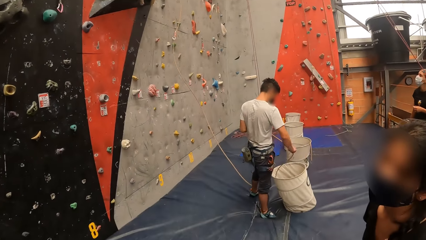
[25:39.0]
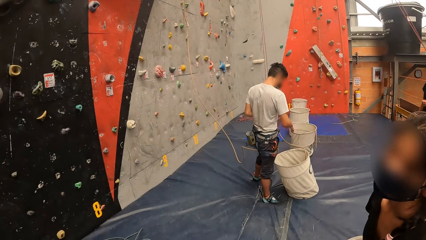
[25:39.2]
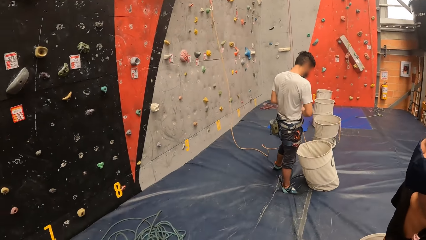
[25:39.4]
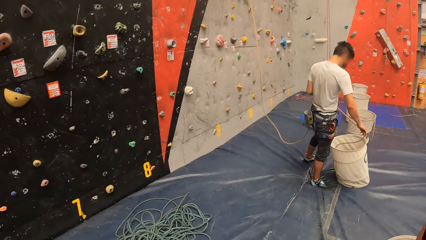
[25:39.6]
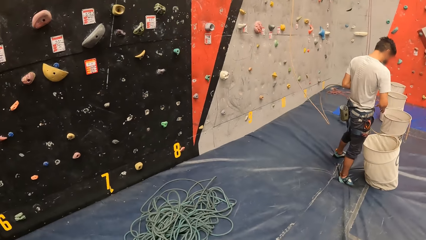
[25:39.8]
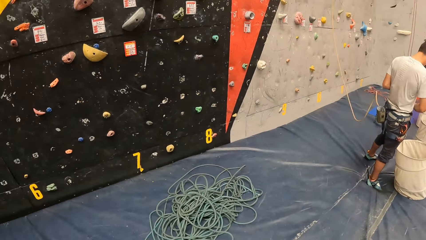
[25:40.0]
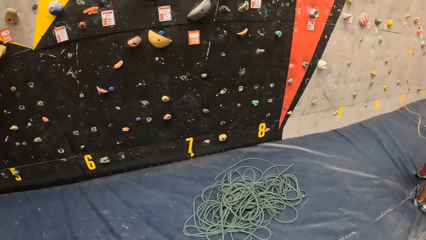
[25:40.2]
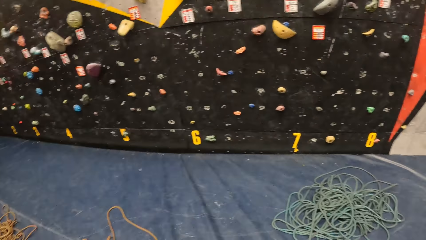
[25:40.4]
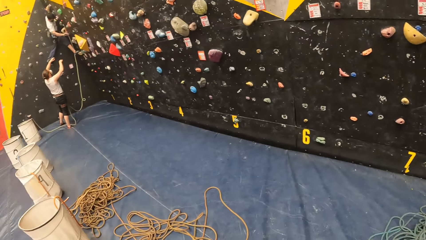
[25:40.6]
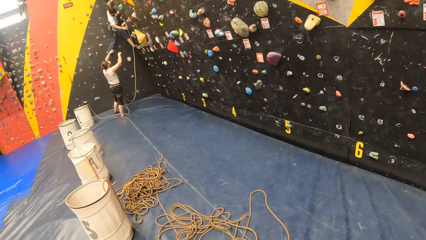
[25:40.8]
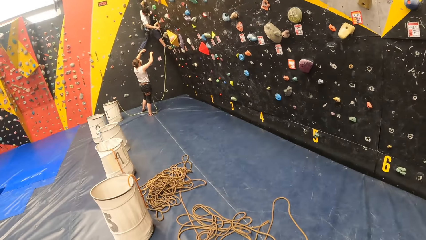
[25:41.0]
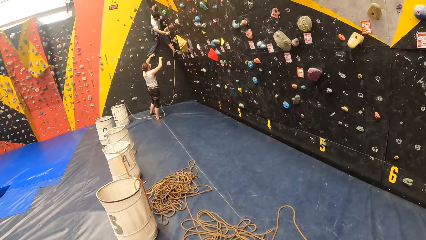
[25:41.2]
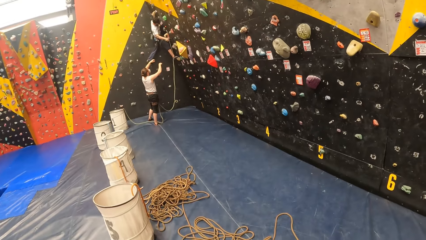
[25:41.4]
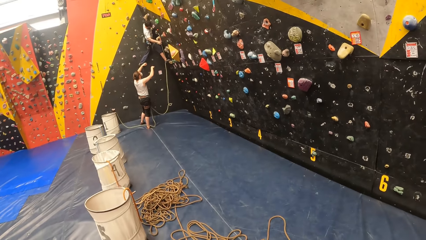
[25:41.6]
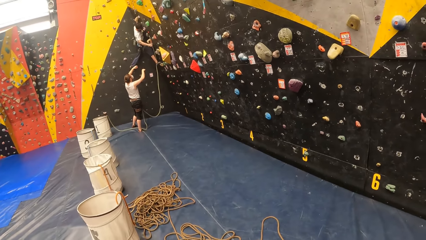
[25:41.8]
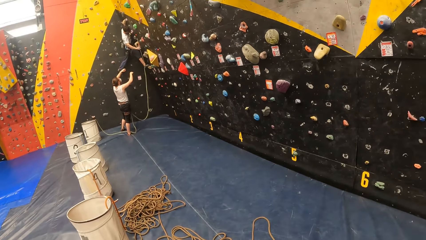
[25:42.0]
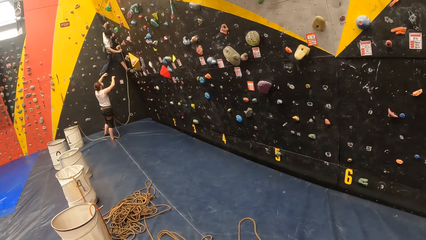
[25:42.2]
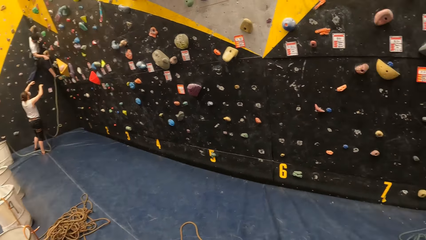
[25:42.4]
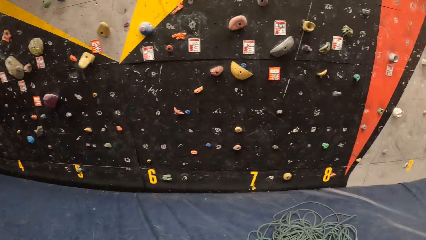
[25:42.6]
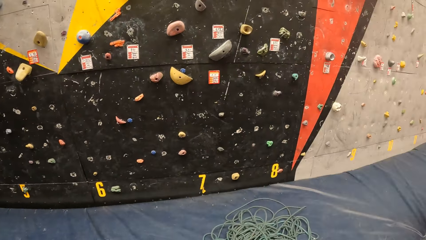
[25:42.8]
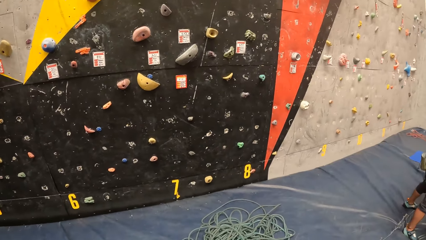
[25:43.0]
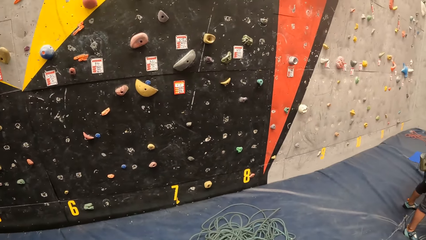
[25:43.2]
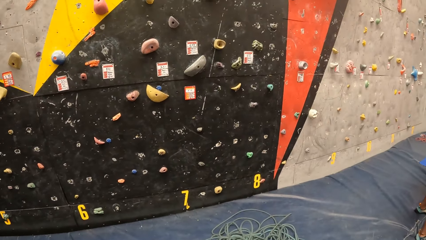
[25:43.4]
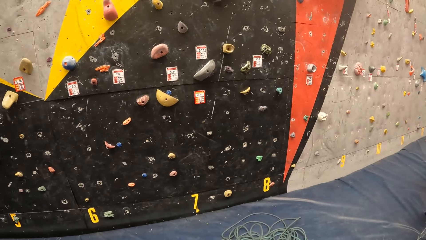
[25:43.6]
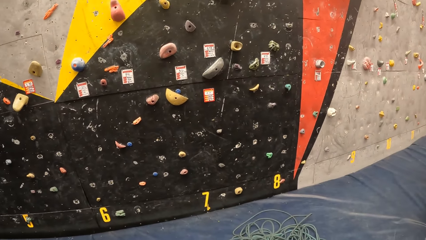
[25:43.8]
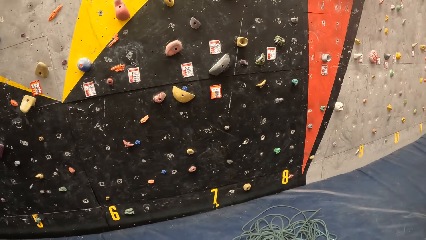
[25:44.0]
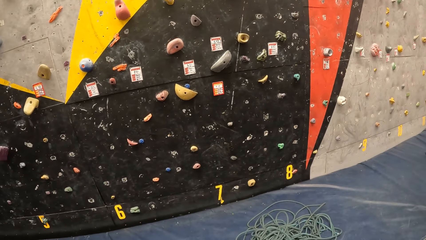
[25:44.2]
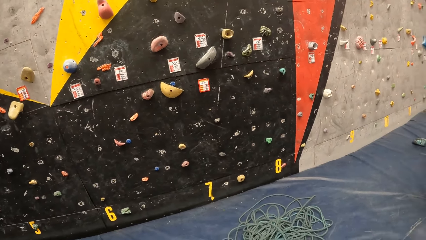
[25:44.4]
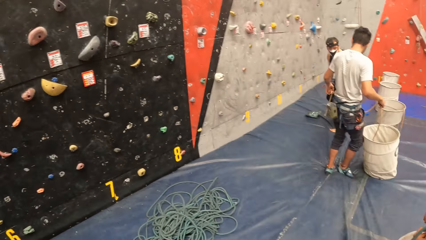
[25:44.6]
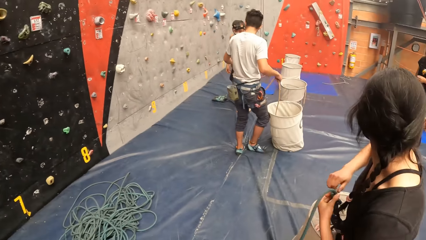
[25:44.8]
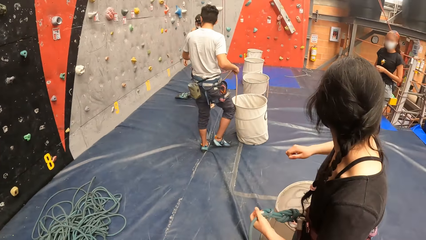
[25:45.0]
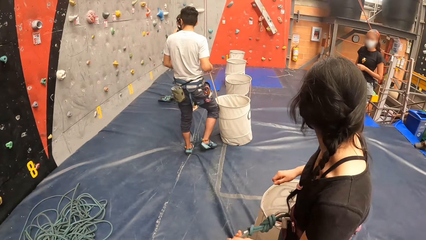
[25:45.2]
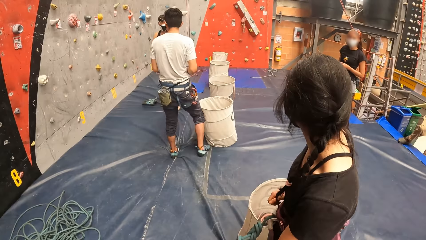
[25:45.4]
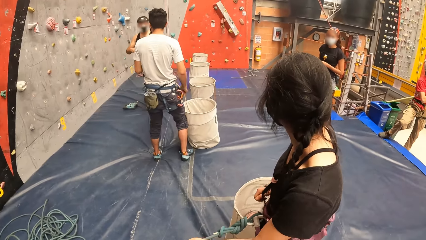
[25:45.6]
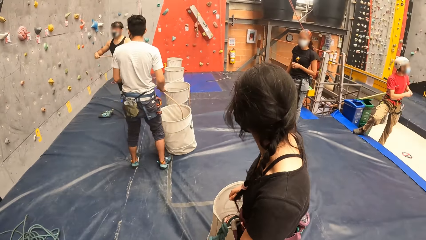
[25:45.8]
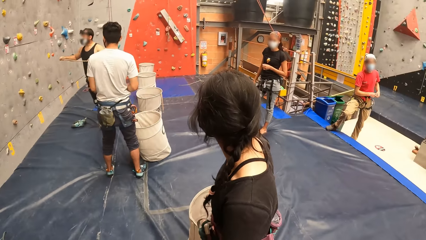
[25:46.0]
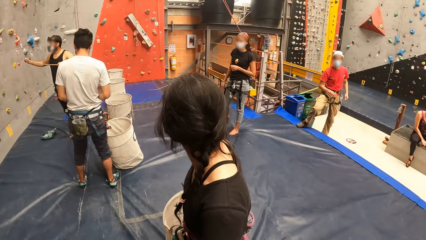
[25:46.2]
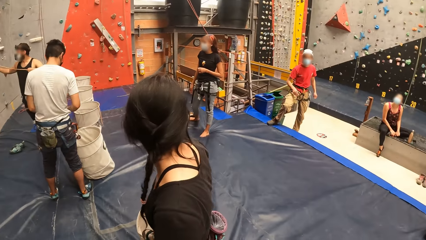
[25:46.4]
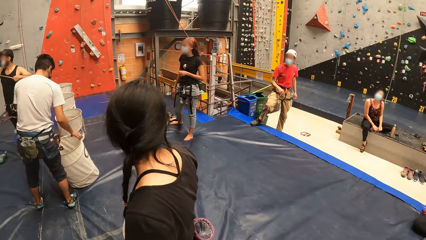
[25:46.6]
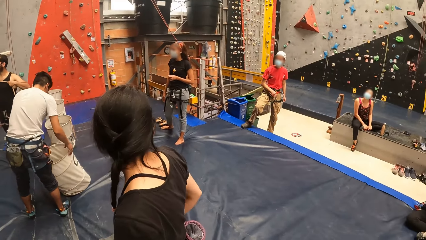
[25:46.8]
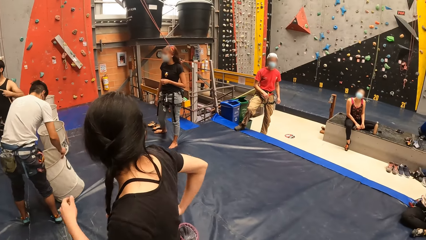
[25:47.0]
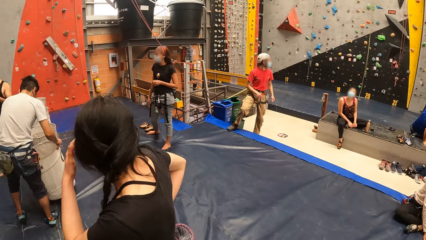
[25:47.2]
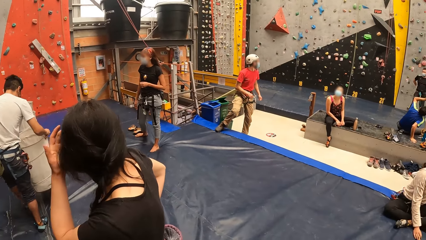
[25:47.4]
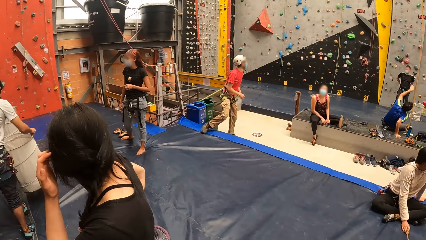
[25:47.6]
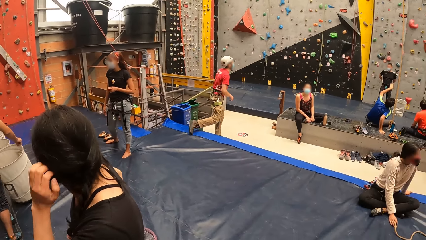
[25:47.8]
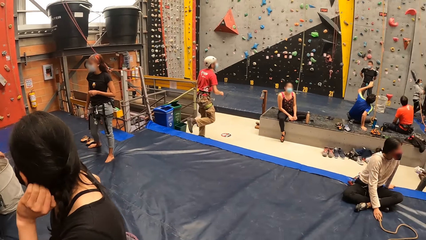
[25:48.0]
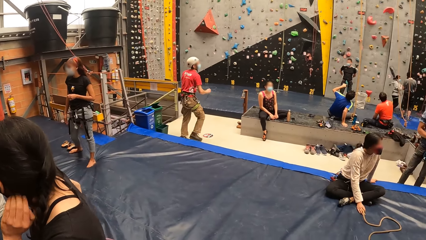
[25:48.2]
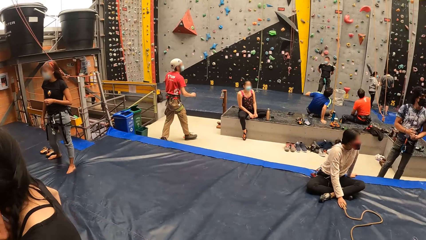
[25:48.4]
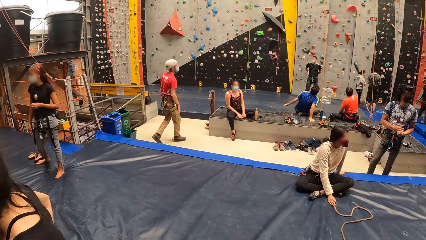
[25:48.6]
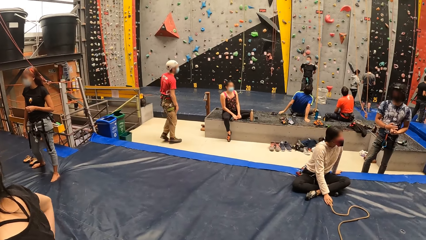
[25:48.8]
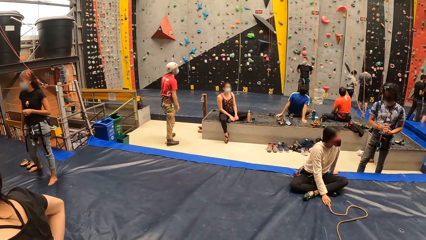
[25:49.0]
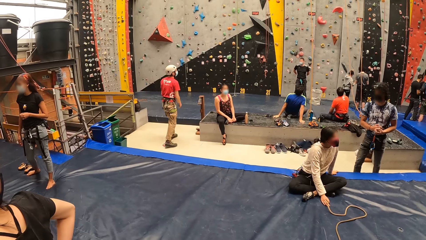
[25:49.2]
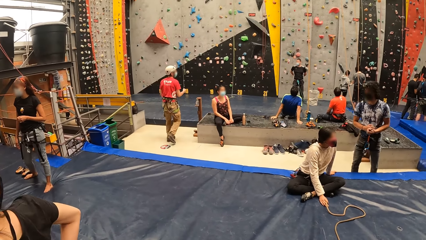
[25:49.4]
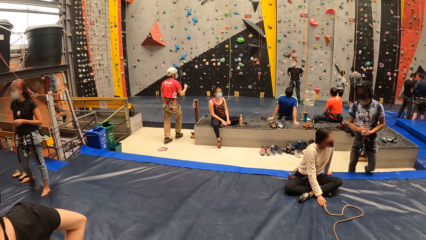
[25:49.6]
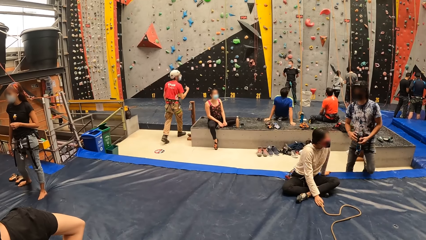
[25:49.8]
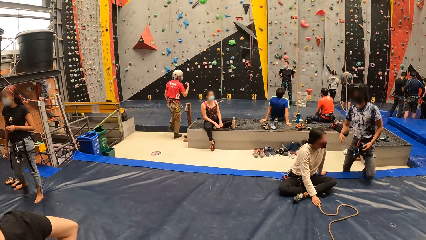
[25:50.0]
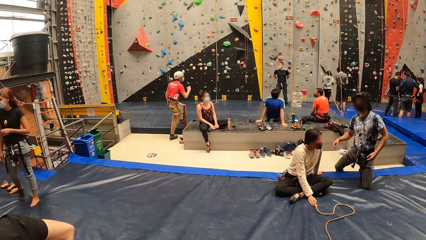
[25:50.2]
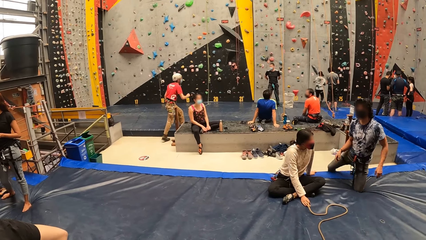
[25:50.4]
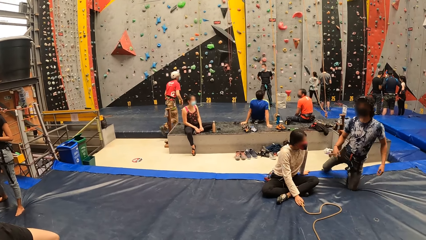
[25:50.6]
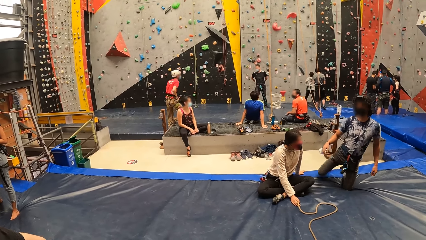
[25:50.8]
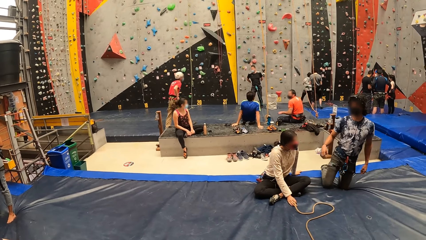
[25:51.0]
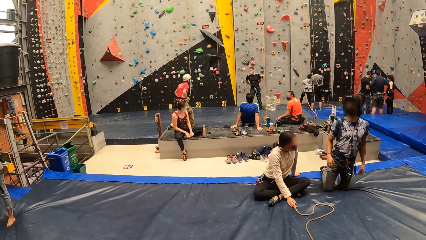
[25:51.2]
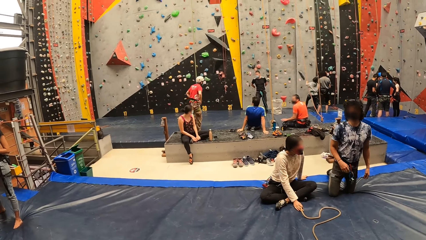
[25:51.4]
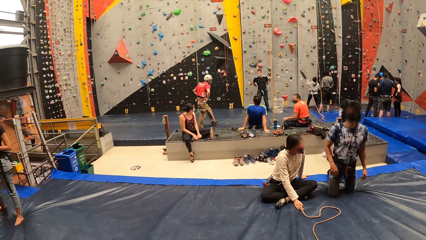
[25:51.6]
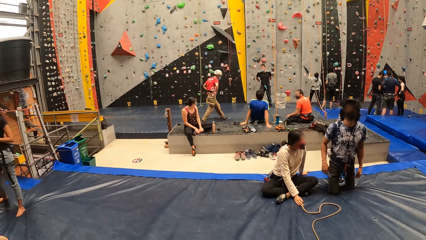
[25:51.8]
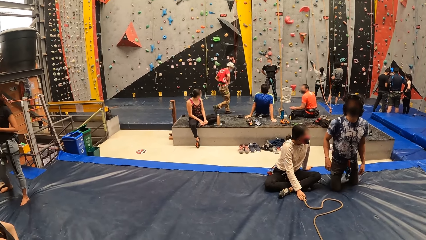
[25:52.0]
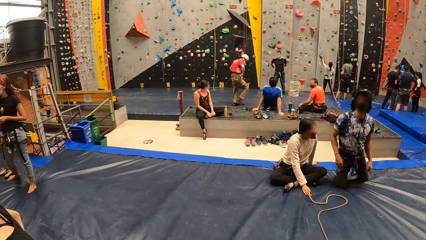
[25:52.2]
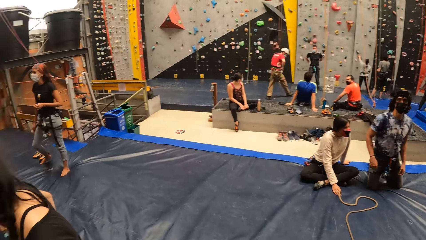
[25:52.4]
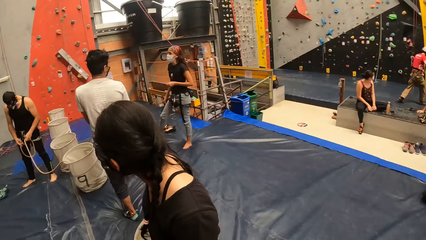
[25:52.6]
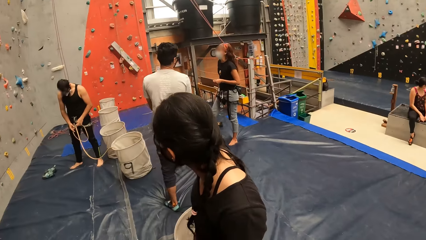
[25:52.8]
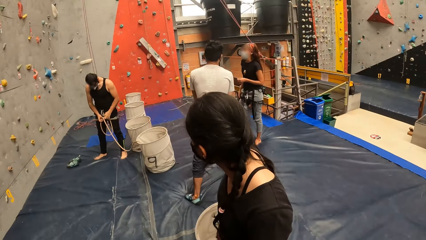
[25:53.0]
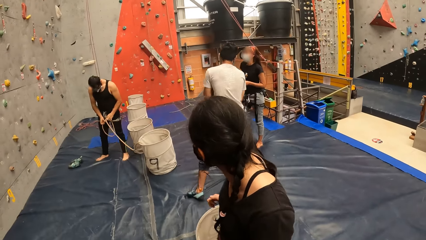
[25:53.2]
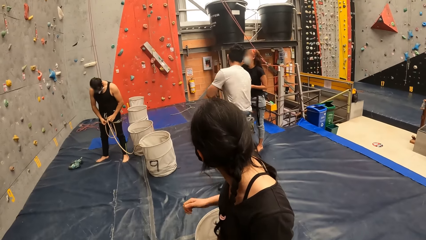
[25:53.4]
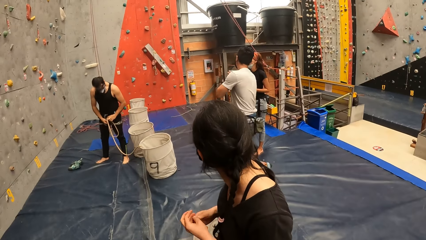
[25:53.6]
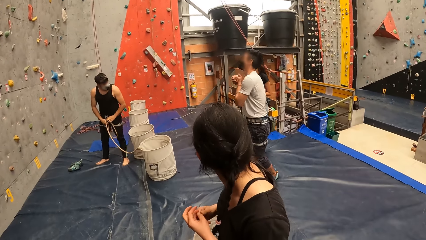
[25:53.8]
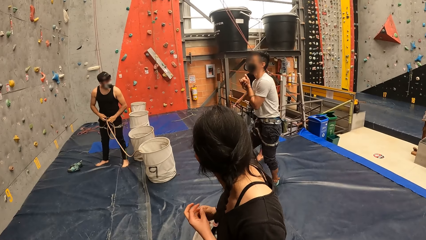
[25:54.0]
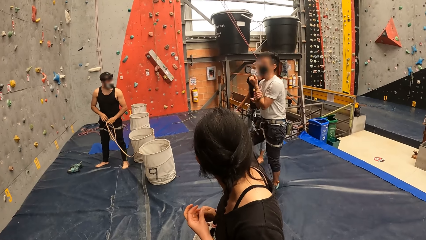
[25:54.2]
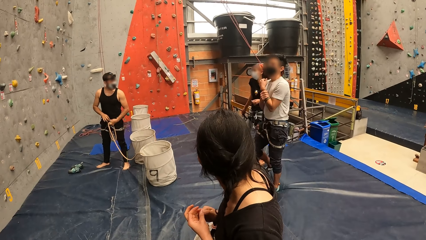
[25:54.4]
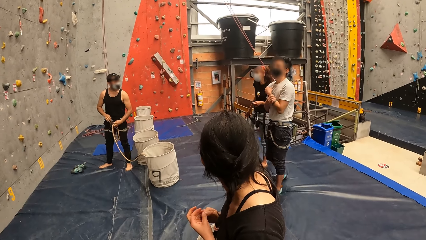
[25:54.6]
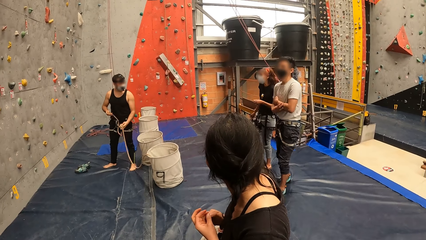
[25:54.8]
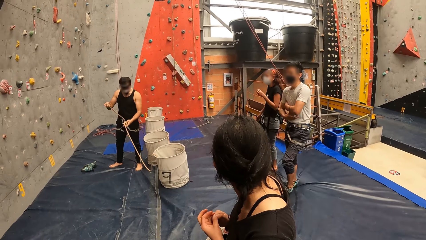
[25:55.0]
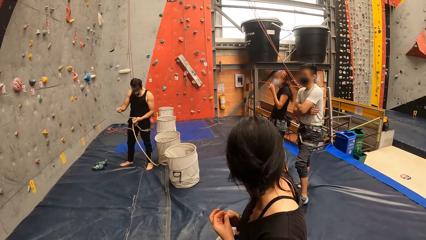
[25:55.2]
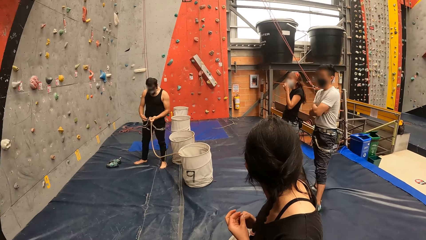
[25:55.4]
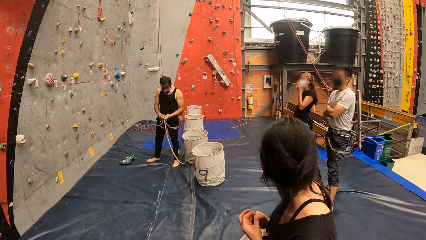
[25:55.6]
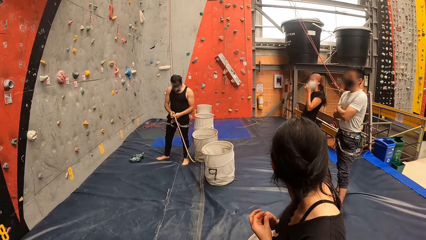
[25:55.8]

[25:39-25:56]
The camera wearer looks at the bouldering wall. A woman moves her hand on her hair. The camera wearer looks around the bouldering building.
